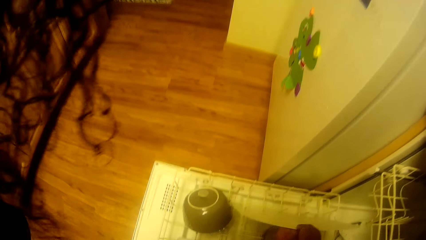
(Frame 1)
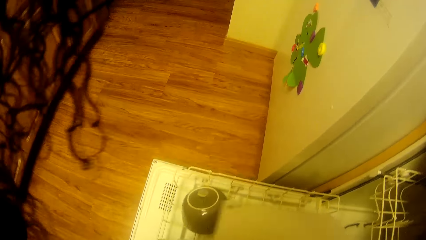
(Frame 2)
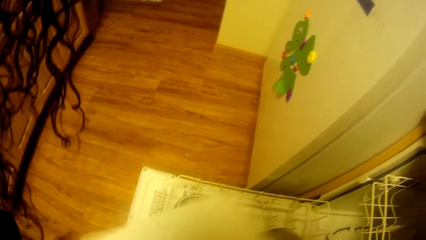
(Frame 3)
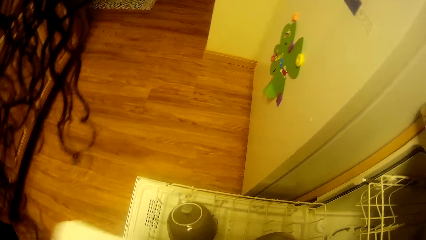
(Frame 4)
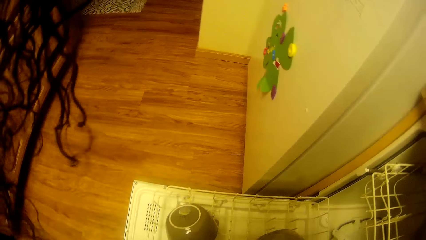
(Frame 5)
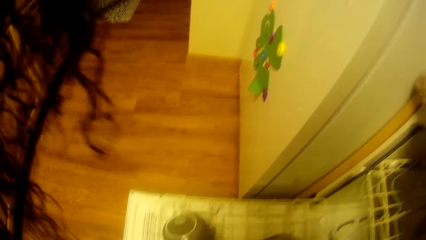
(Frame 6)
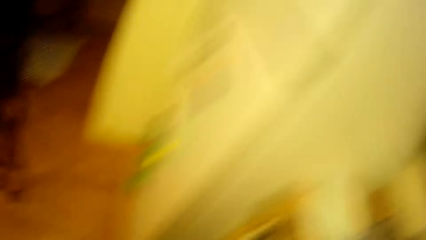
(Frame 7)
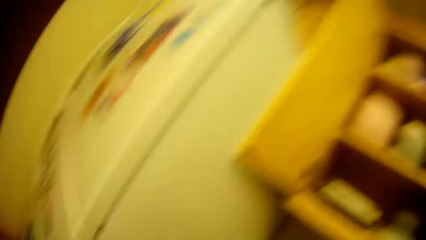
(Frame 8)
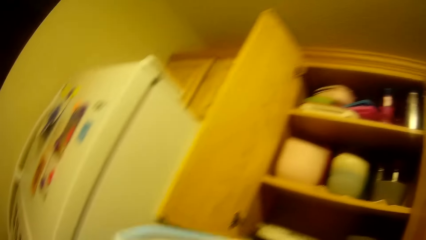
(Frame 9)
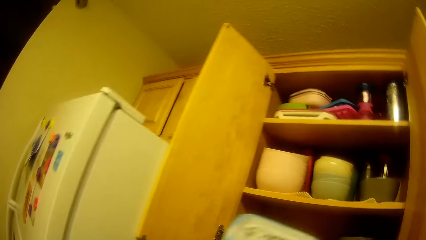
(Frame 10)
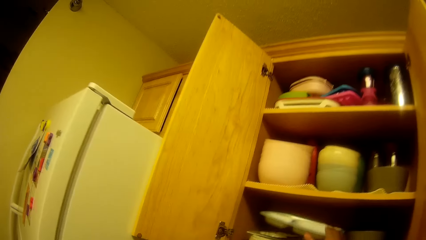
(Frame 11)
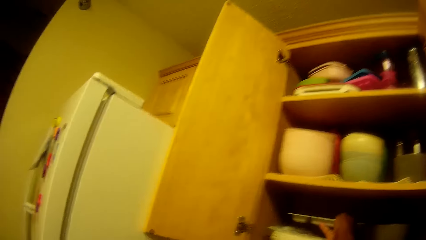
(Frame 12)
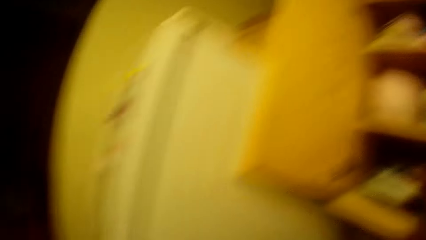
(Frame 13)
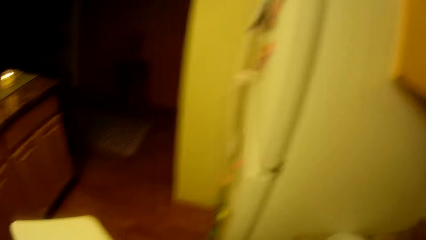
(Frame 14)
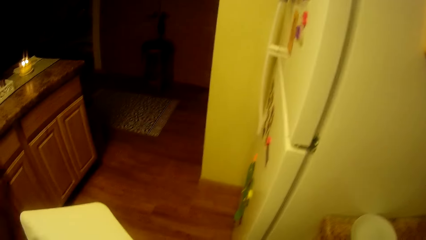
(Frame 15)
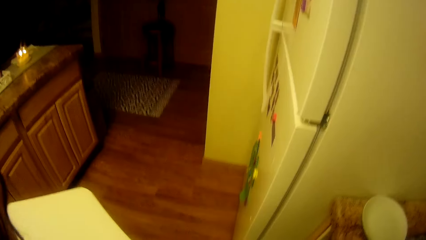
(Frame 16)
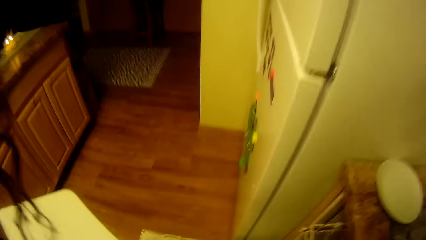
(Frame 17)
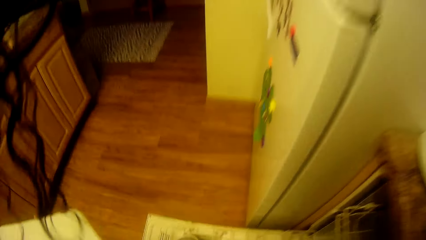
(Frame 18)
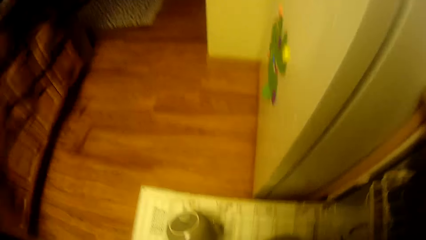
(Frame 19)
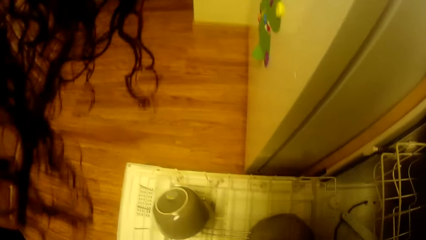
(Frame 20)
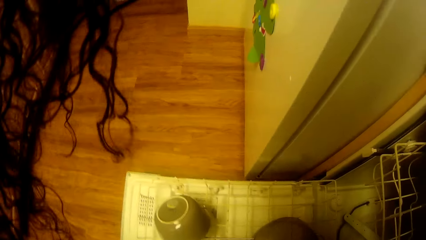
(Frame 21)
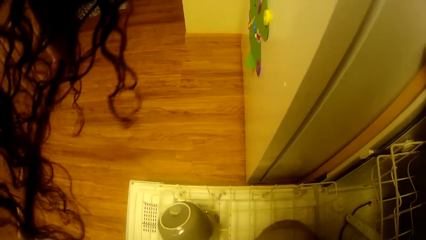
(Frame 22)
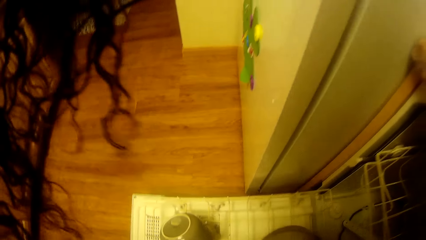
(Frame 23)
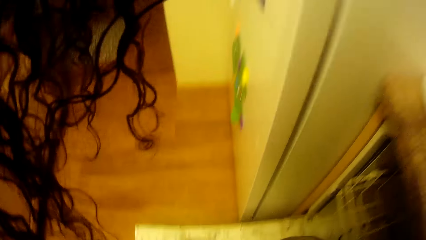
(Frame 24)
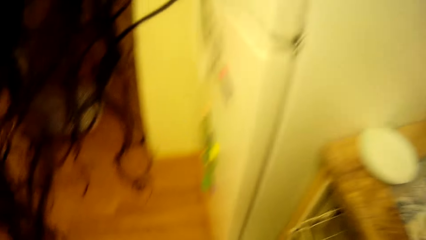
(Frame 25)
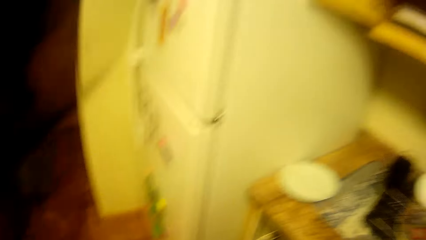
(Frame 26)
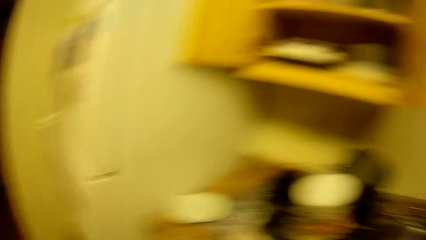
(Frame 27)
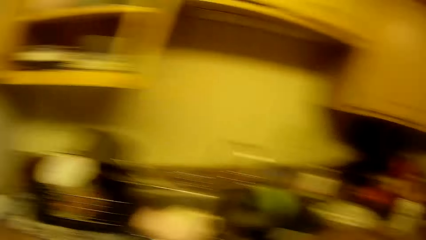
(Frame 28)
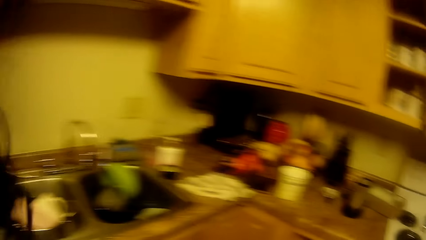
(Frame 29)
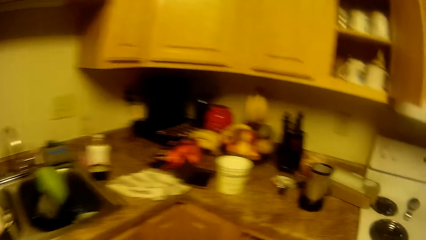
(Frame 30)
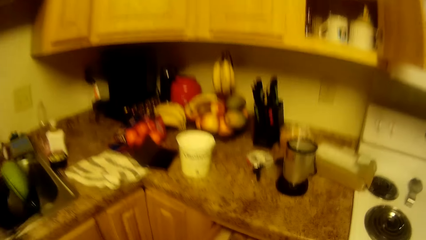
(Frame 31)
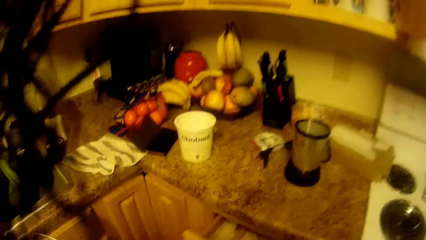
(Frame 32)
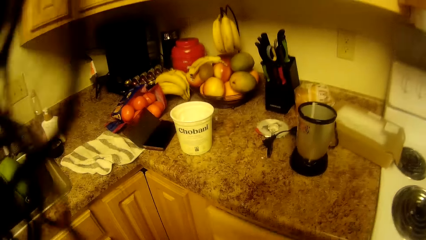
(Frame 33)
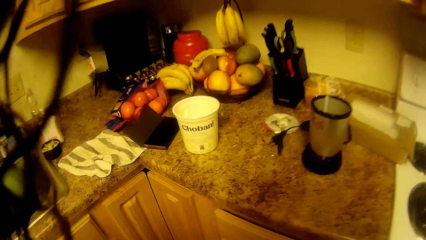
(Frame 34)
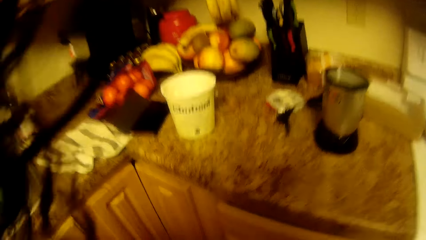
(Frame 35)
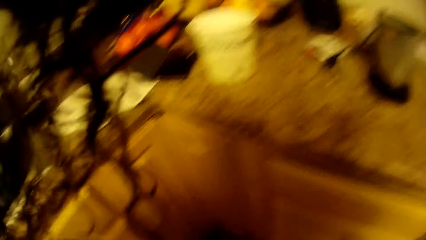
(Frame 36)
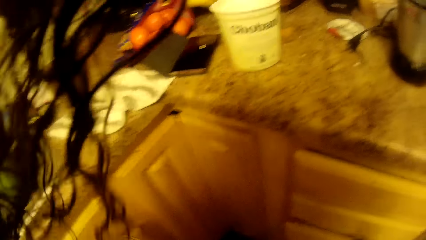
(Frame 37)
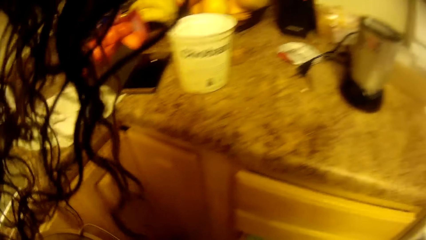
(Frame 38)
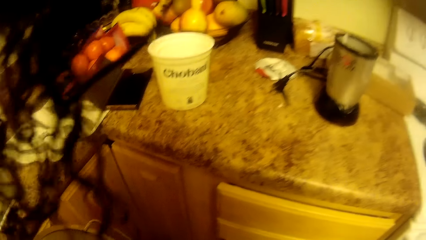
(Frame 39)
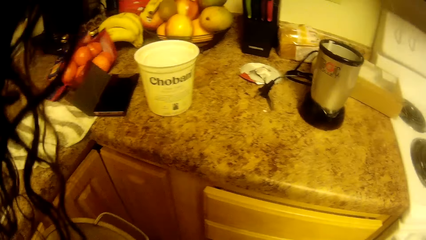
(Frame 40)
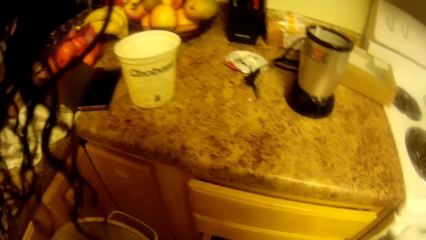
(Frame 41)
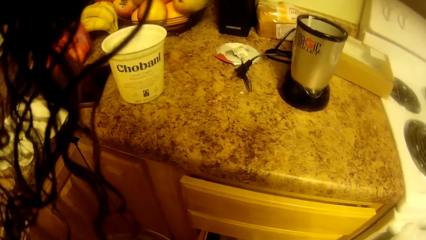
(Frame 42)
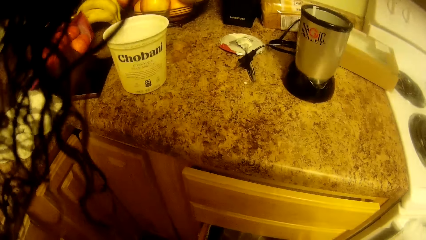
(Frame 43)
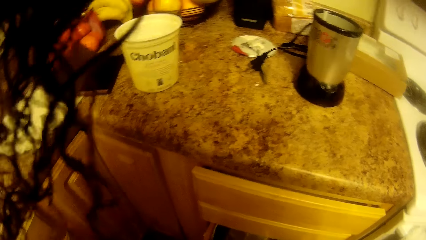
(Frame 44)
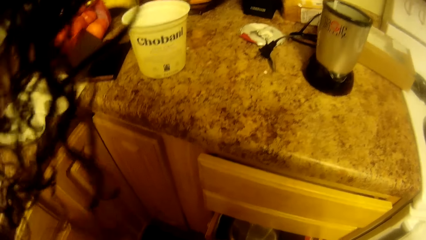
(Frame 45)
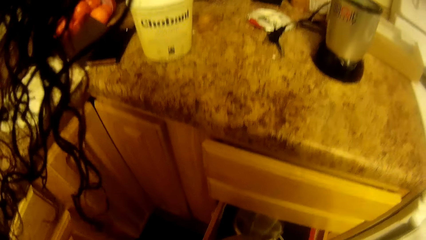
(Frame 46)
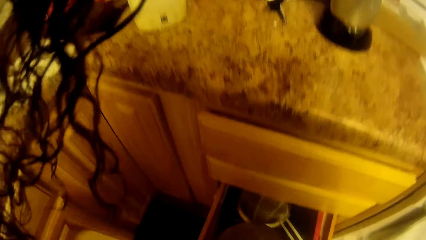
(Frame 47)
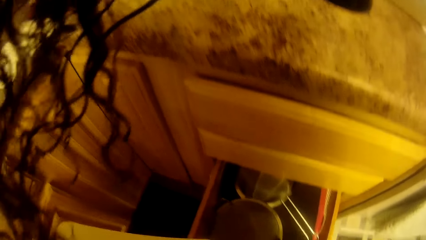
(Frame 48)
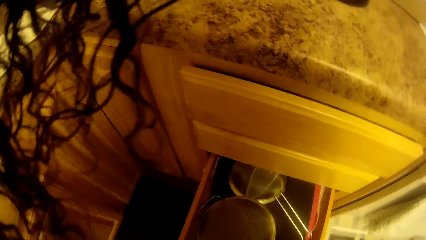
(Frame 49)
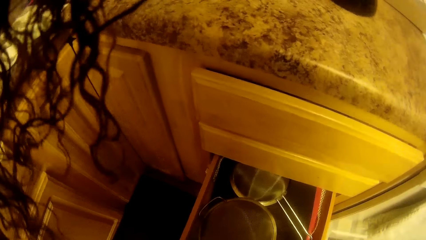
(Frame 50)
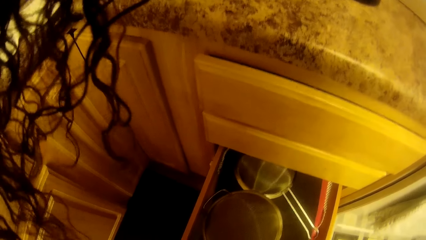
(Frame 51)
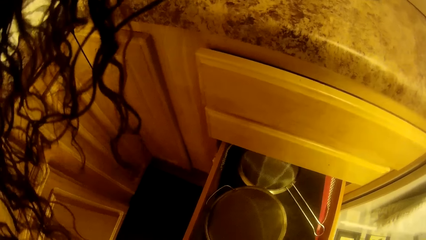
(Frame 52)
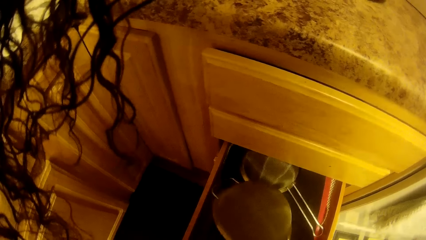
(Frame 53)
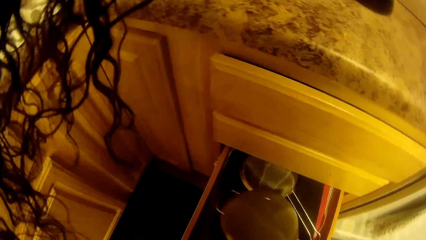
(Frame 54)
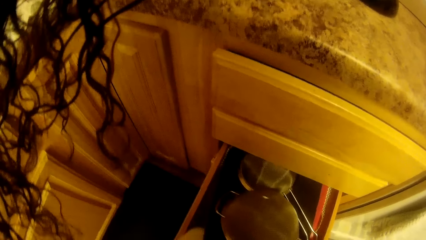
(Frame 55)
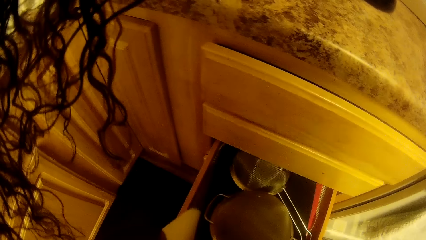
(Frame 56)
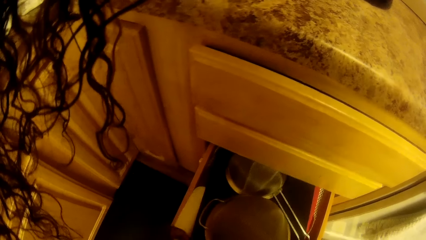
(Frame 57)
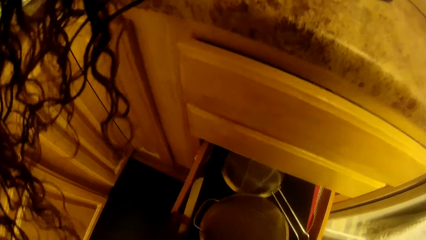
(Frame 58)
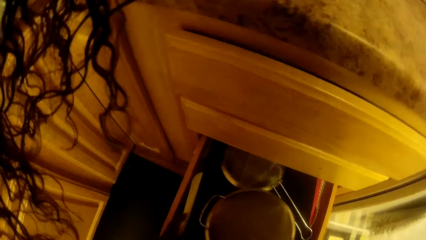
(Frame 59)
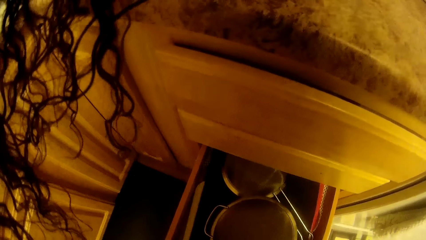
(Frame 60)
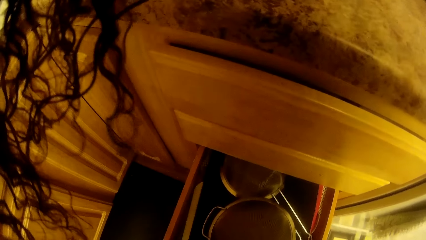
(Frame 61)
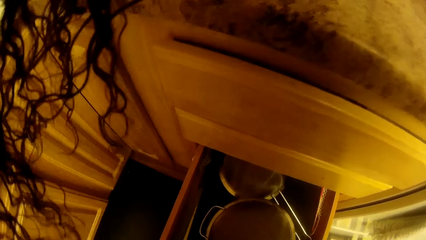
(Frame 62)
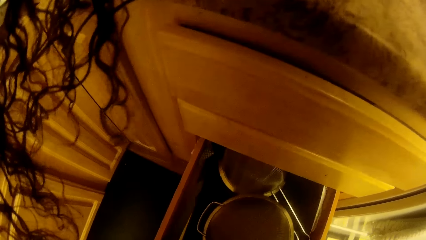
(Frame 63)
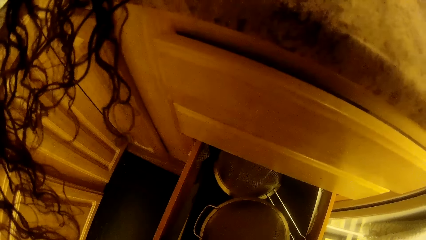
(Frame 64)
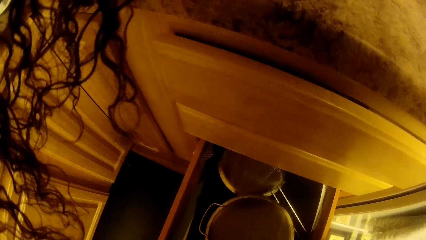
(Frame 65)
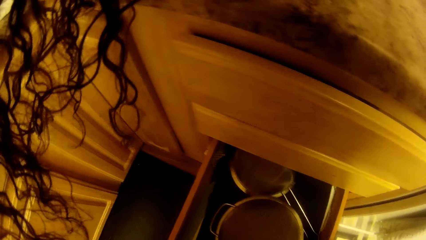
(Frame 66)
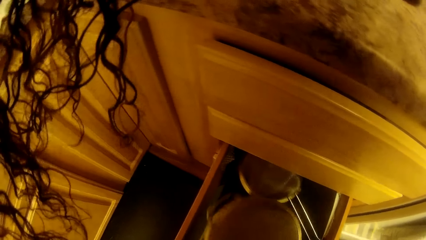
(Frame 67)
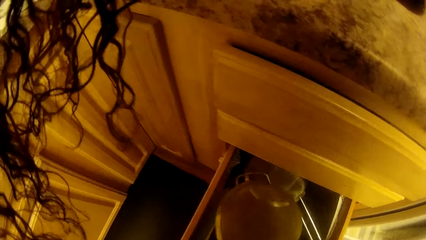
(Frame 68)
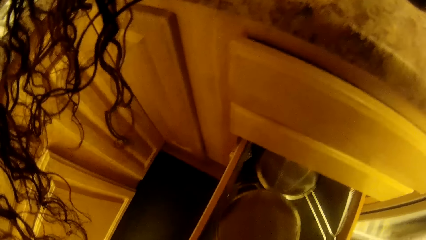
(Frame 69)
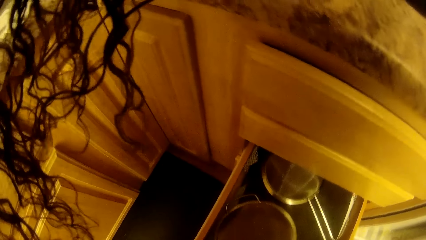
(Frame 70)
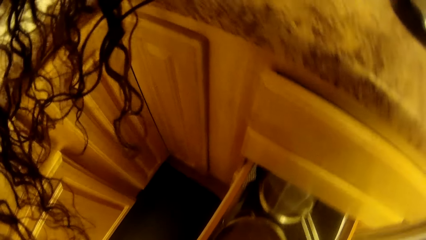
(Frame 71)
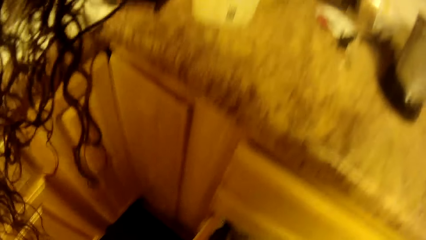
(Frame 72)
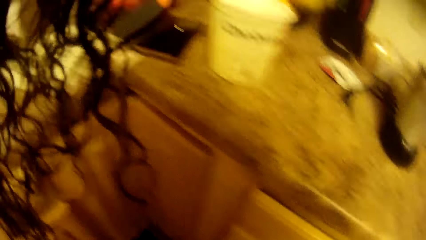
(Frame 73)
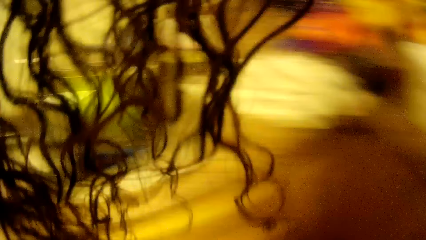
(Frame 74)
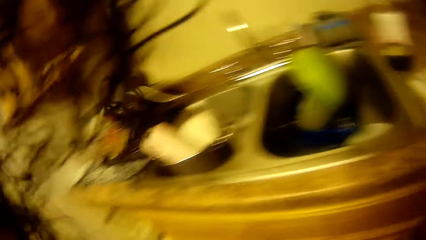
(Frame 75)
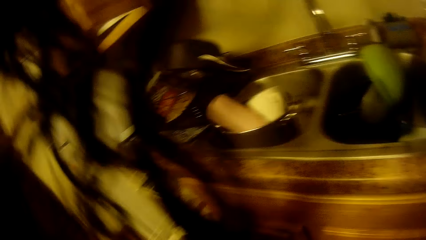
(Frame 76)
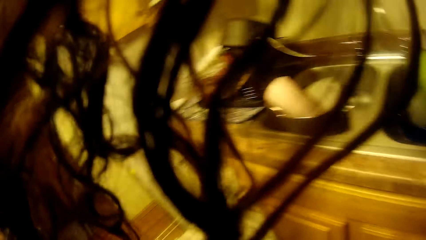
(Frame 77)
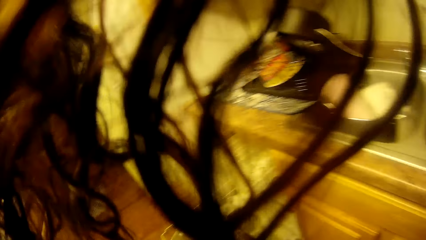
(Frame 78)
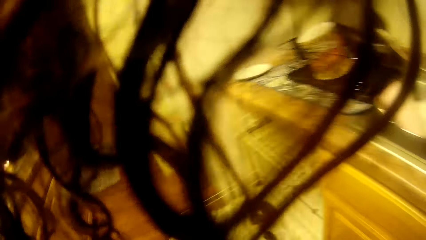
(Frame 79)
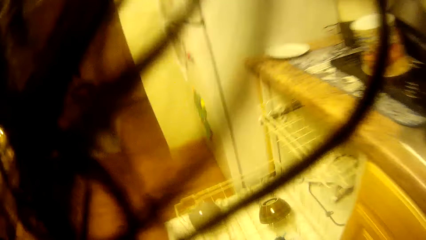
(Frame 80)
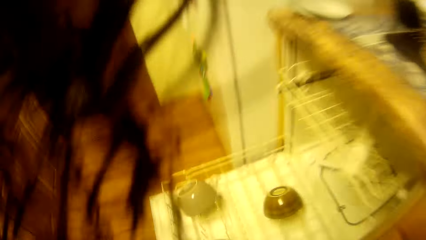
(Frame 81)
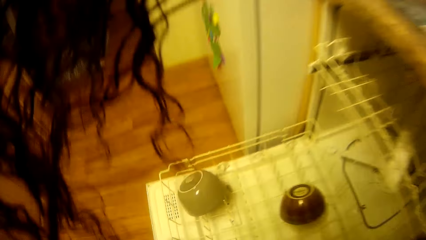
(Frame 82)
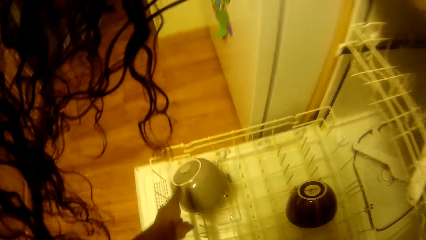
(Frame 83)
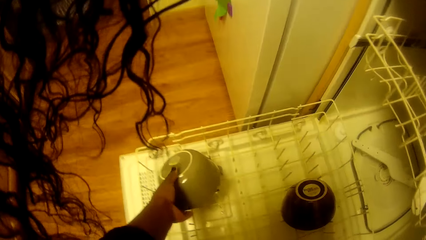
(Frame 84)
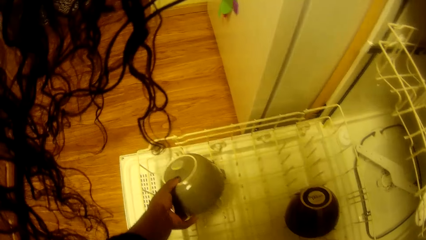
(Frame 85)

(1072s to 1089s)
The camera wearer takes a plate from the dishwasher with her right hand. She picks a tray from the rack. She looks around. She puts the plate in the wall cupboard with her right hand. She puts the tray in the cabinet. She takes a plate from the dishwasher with her right hand. She looks around. She closes a drawer with her right hand. She opens the drawer. She adjusts a sieve with her right hand. She puts the plate into the drawer with her right hand. She adjusts the sieve with her right hand. She looks around. She takes a ceramic bowl from the dishwasher with her left hand.
